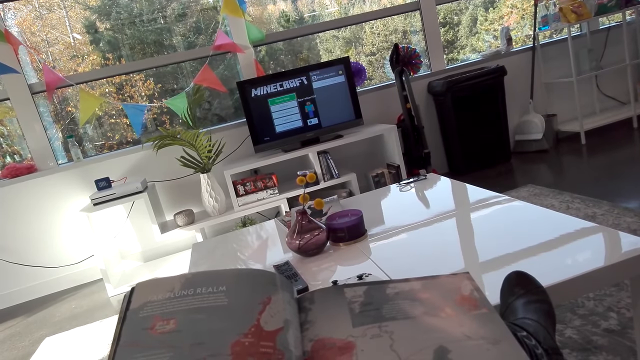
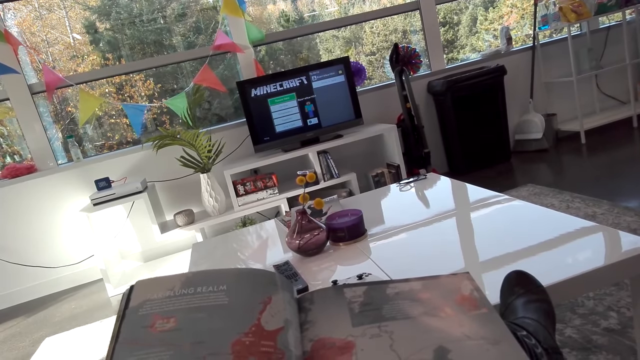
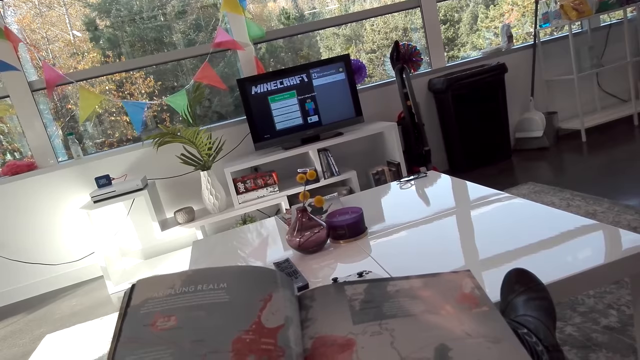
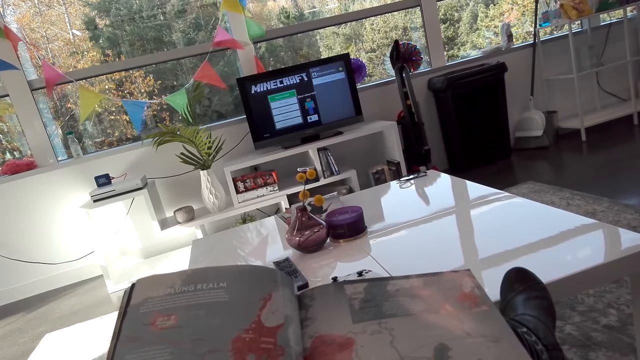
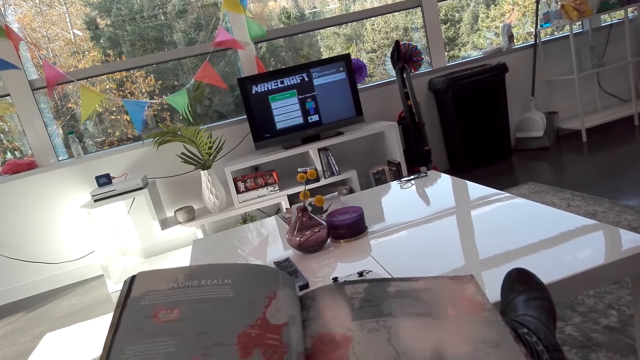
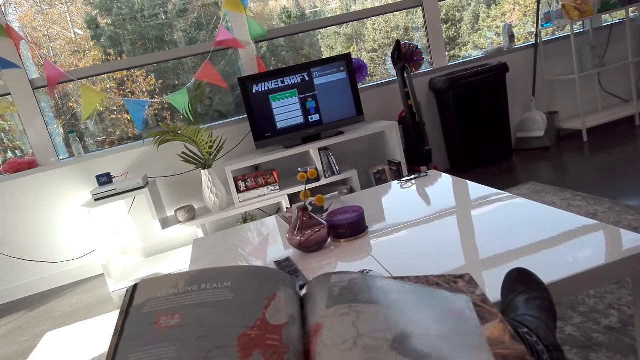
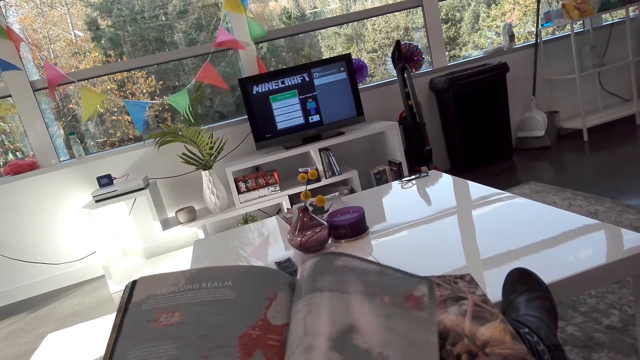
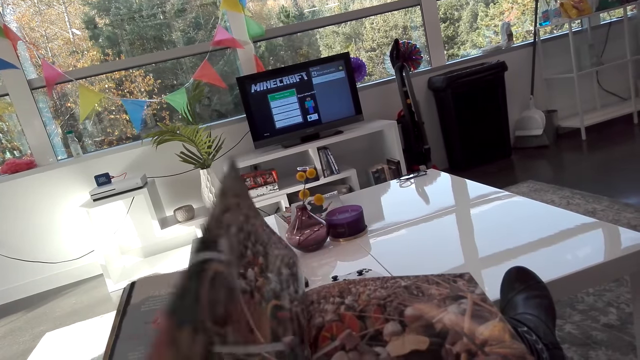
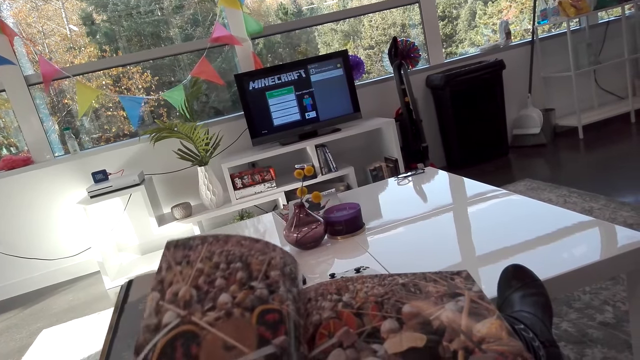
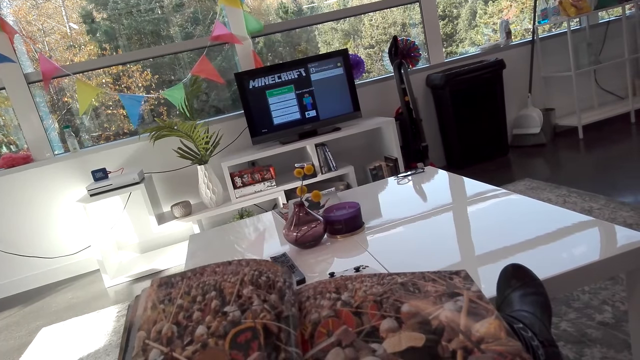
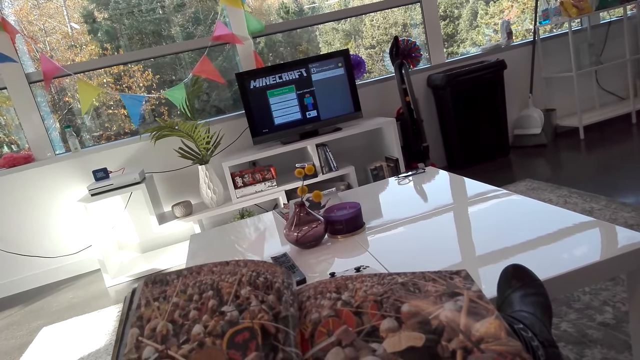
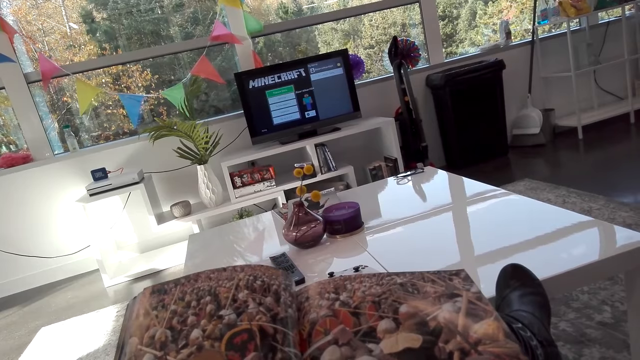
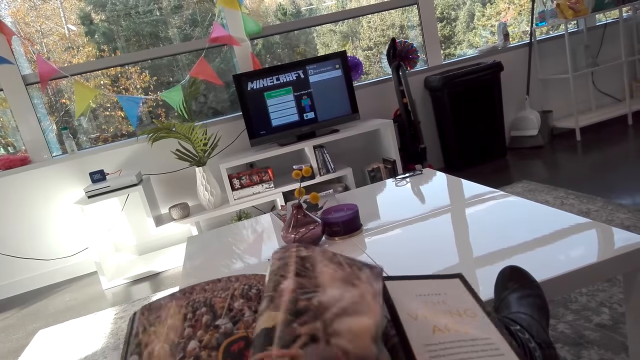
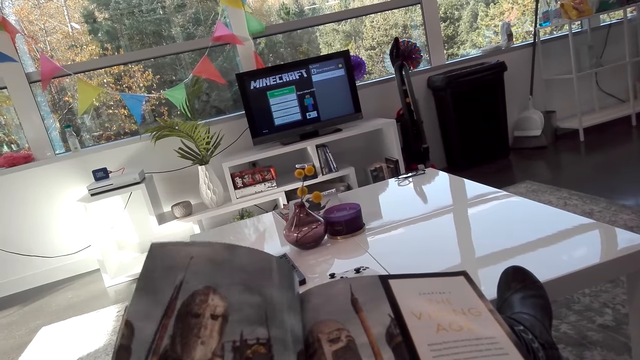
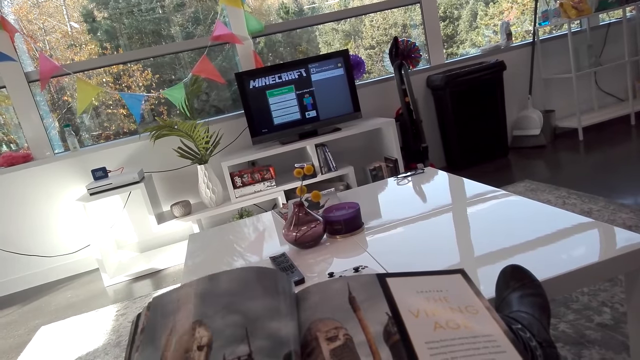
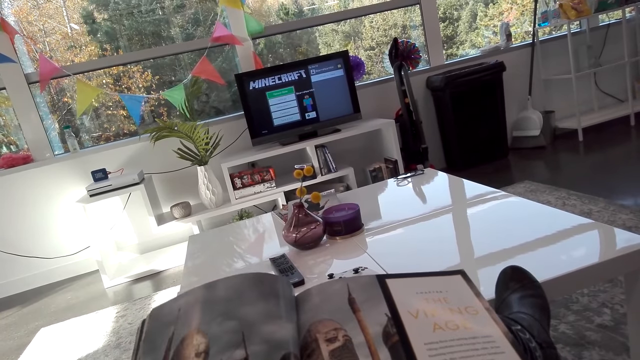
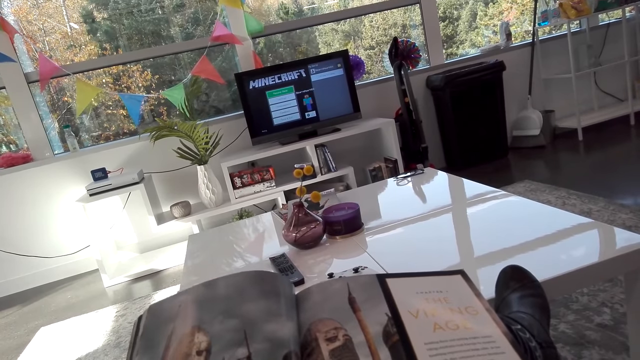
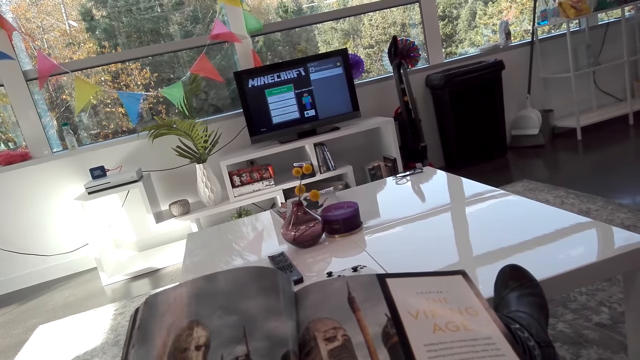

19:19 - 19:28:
The camera wearer turns a page.

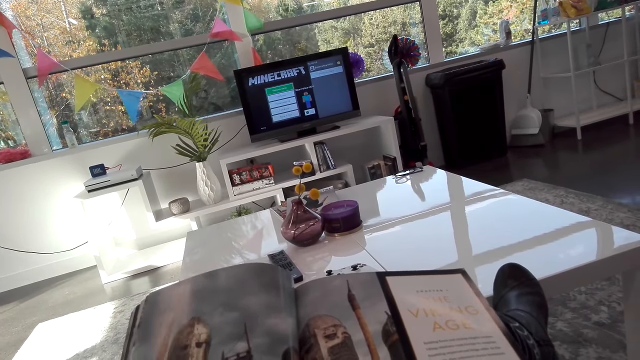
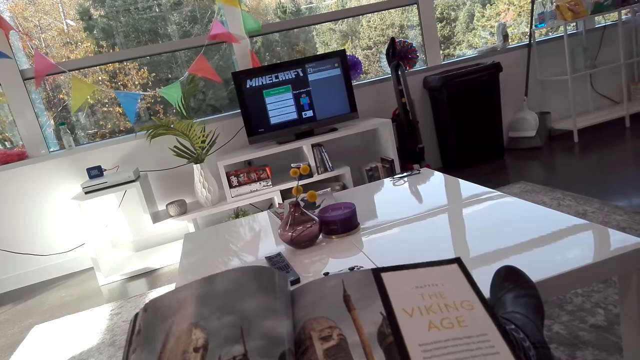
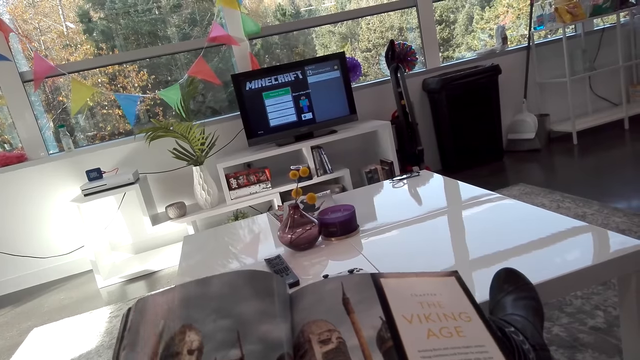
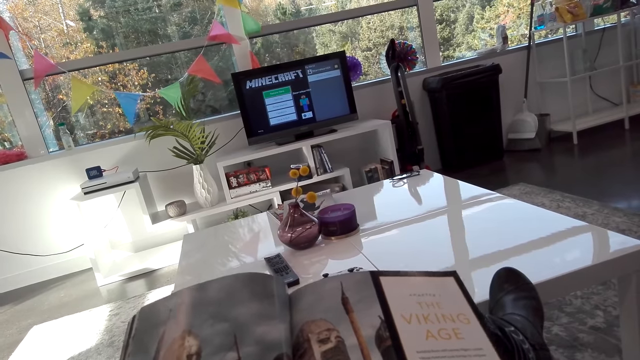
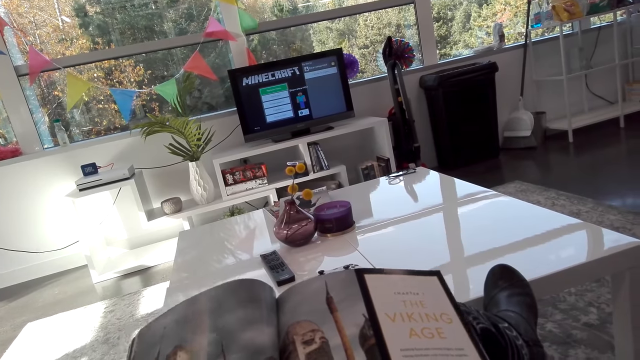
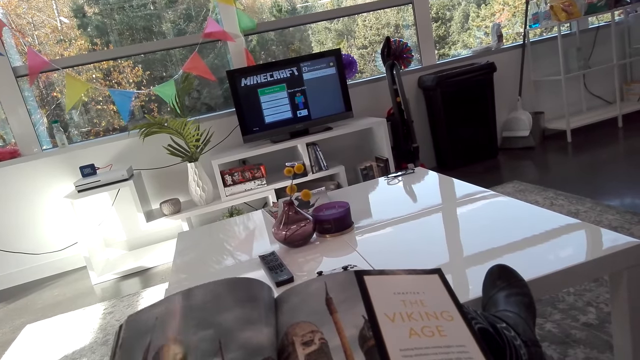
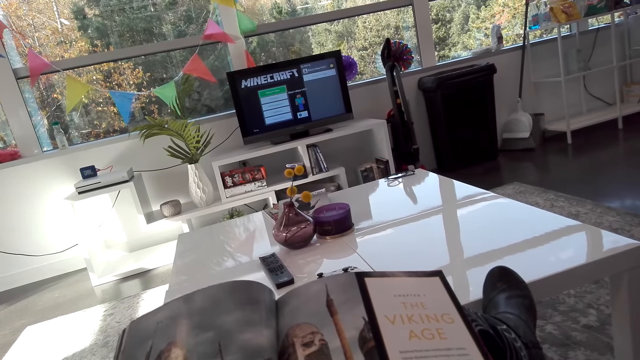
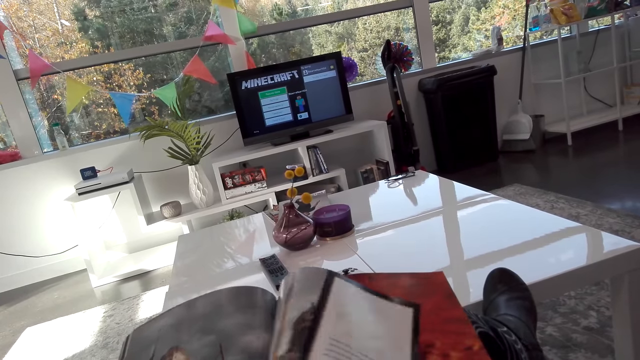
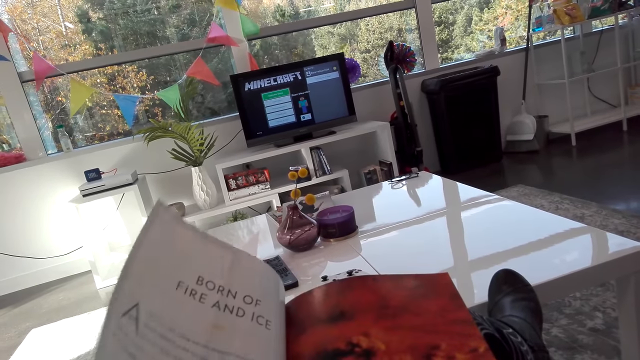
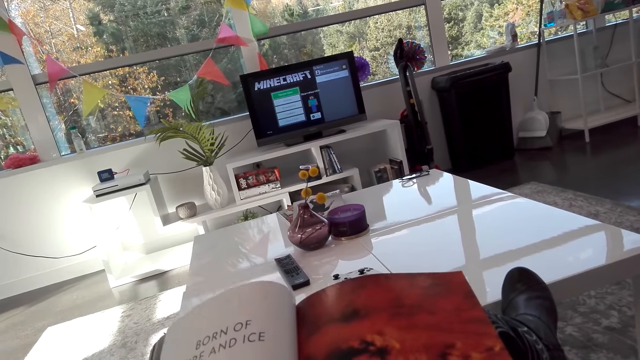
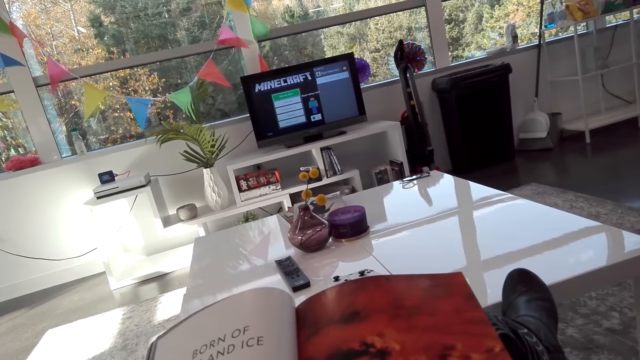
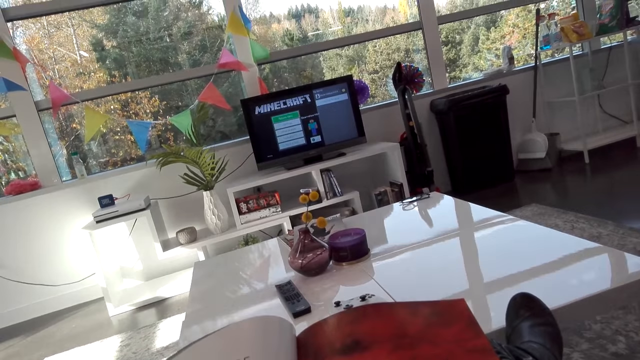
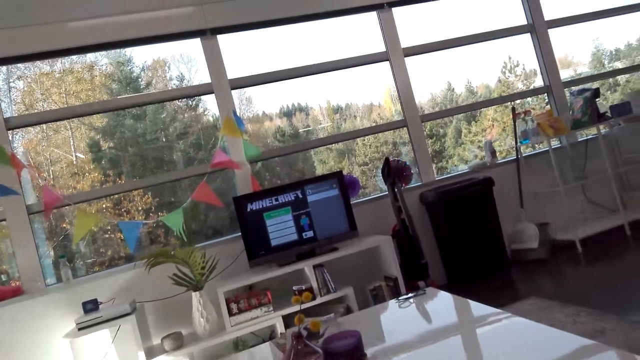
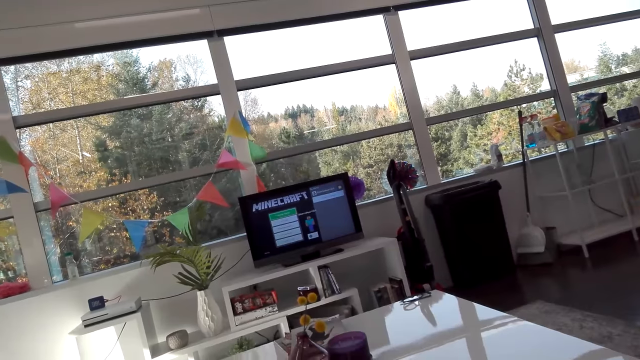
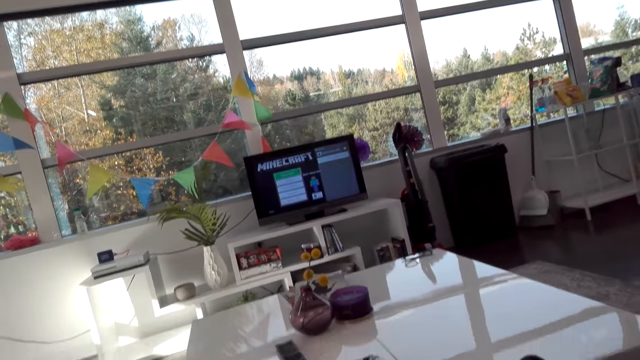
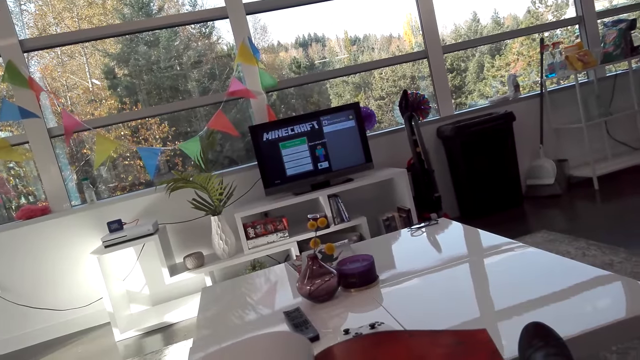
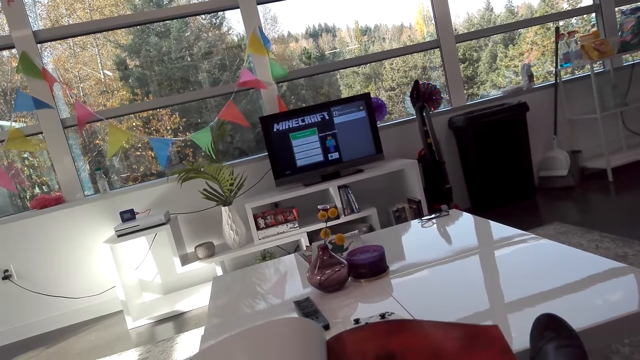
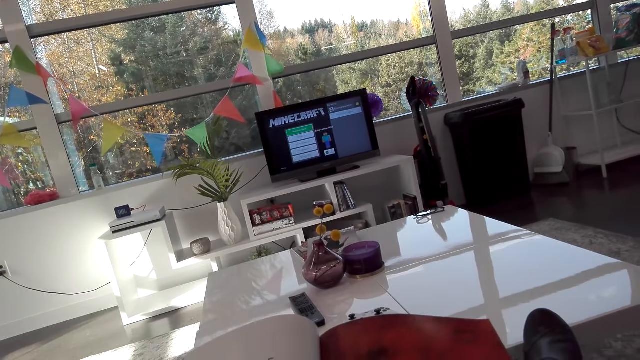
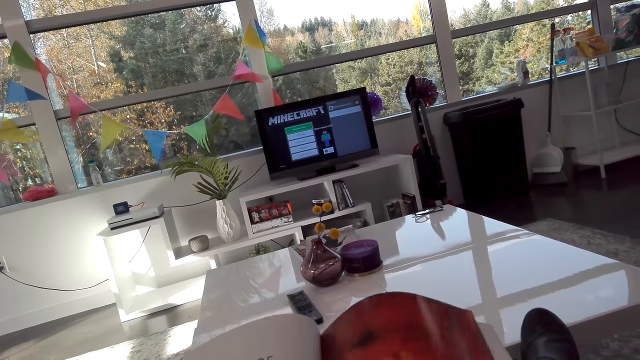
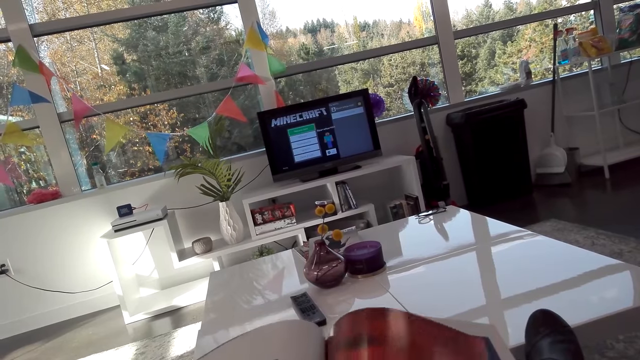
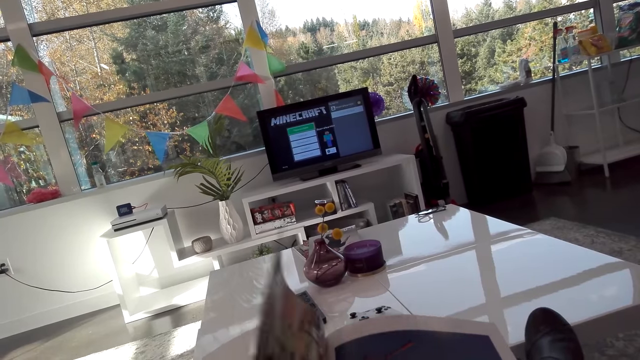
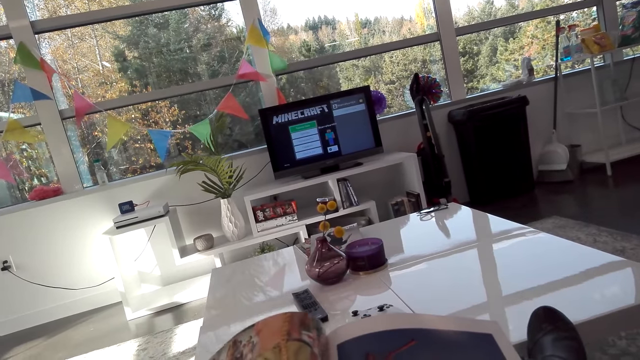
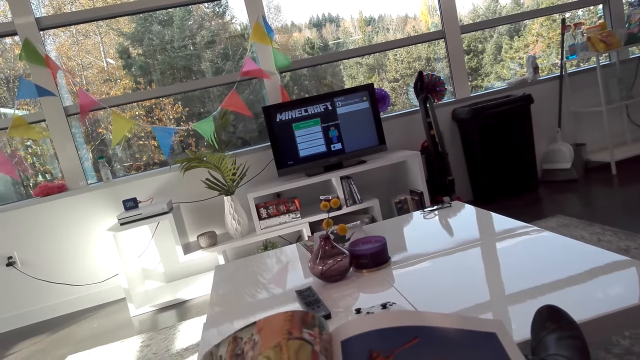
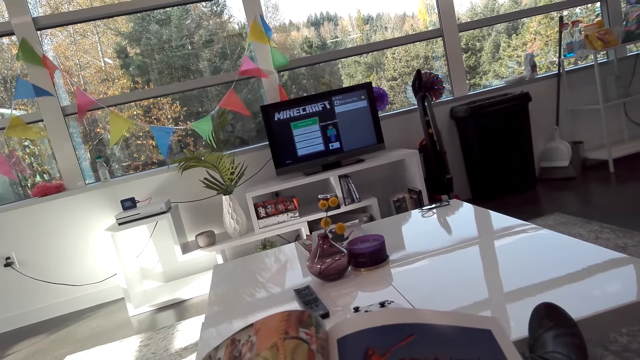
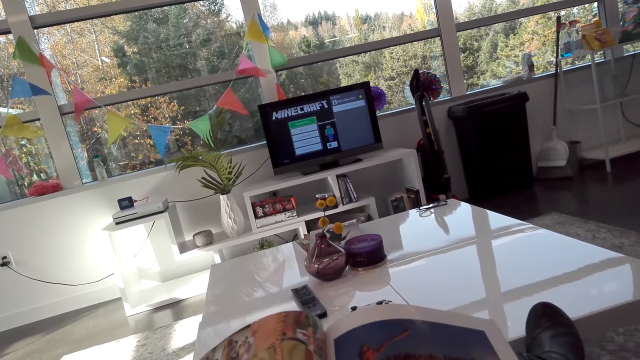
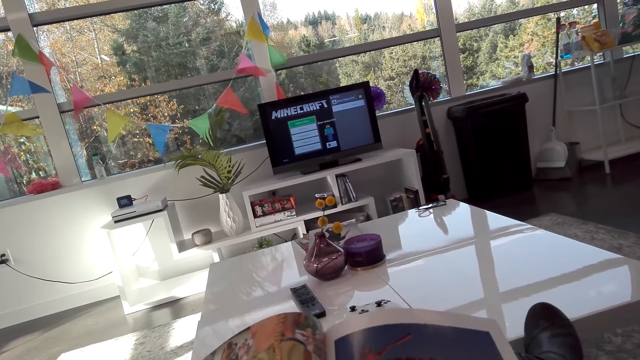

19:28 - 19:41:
The camera wearer reads a magazine. They turn a page. They read the magazine. They look around. They turn the page.
